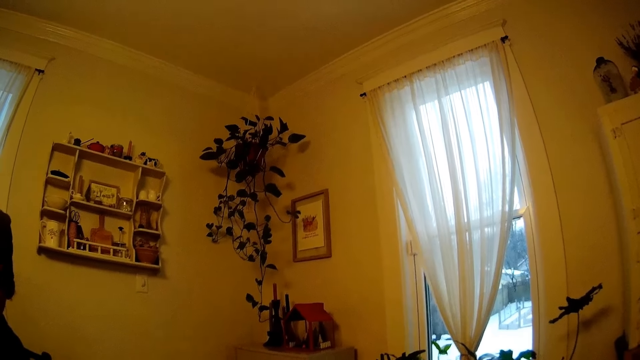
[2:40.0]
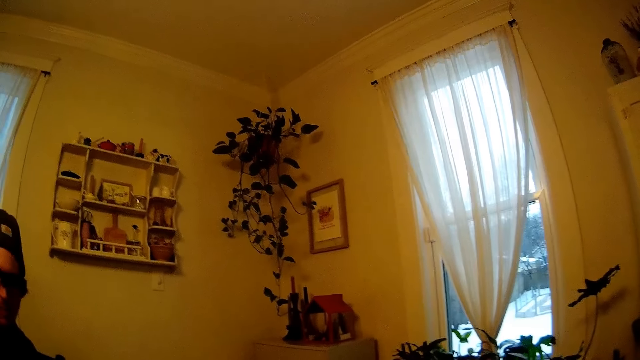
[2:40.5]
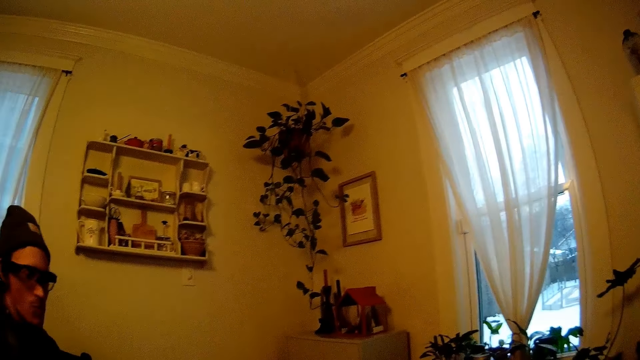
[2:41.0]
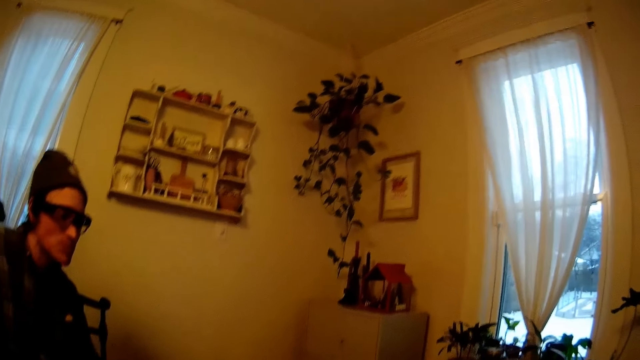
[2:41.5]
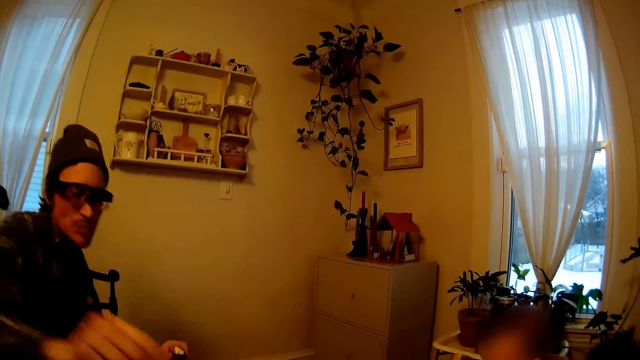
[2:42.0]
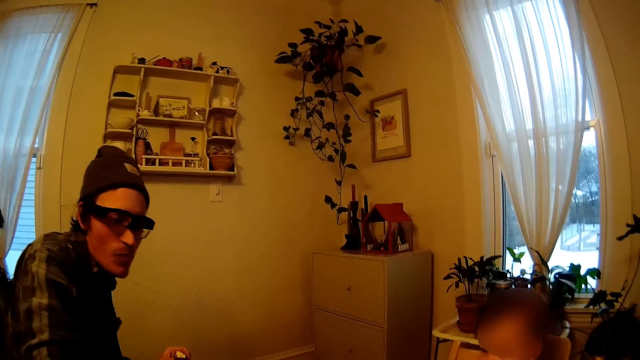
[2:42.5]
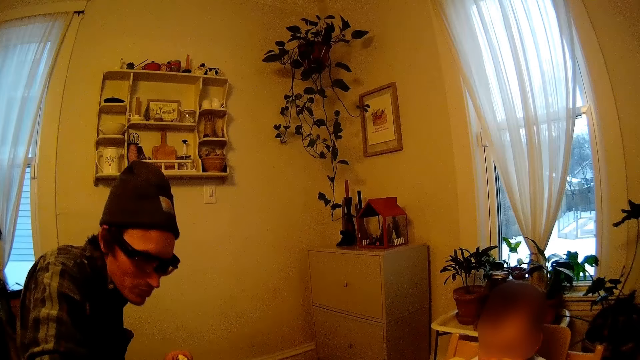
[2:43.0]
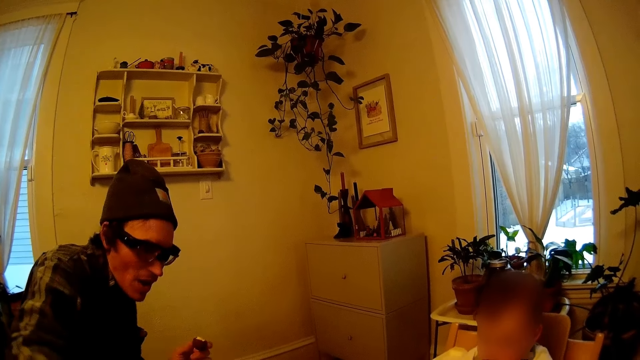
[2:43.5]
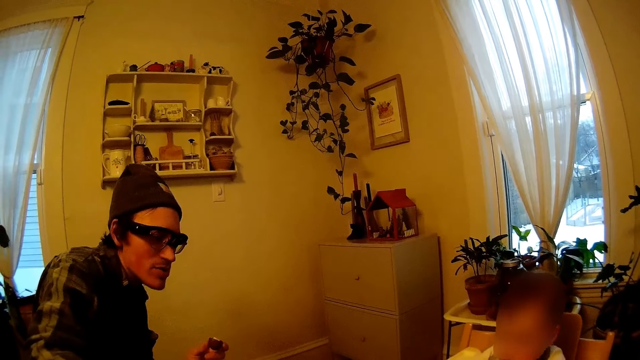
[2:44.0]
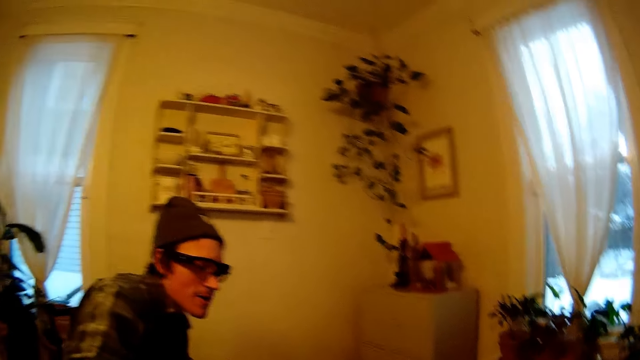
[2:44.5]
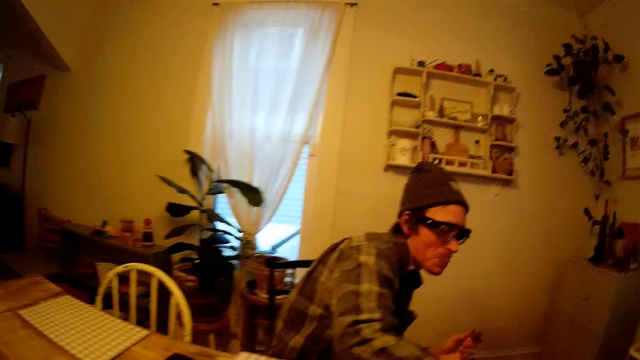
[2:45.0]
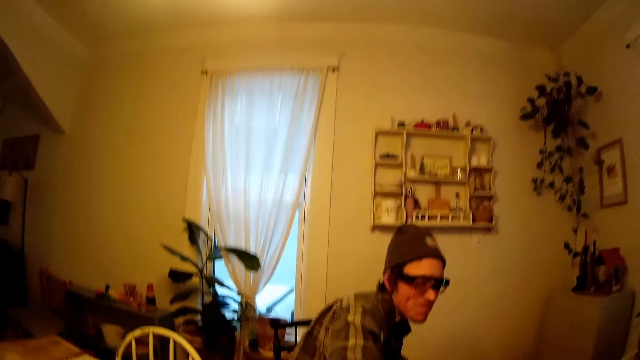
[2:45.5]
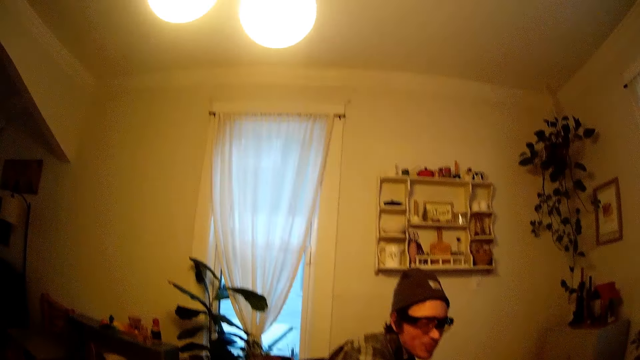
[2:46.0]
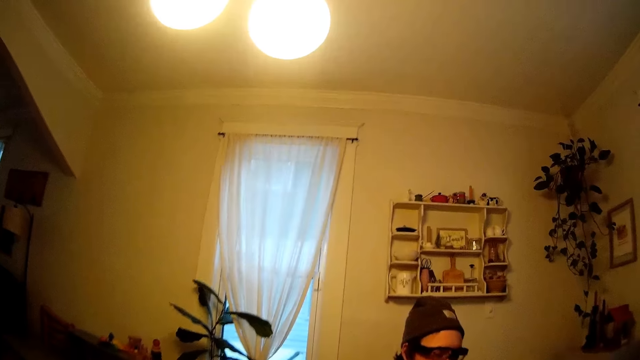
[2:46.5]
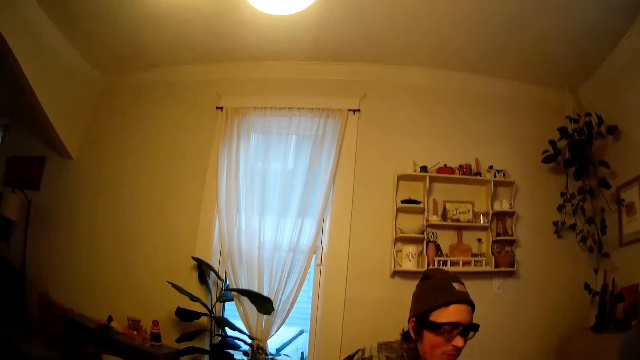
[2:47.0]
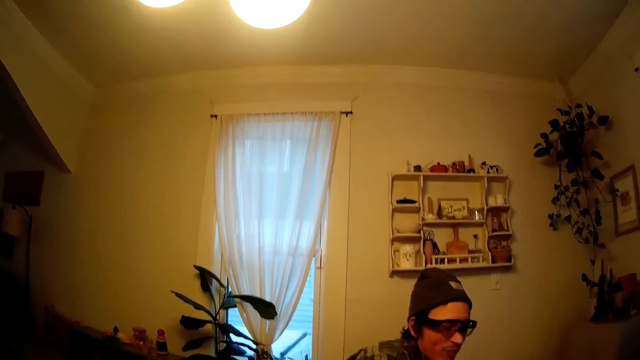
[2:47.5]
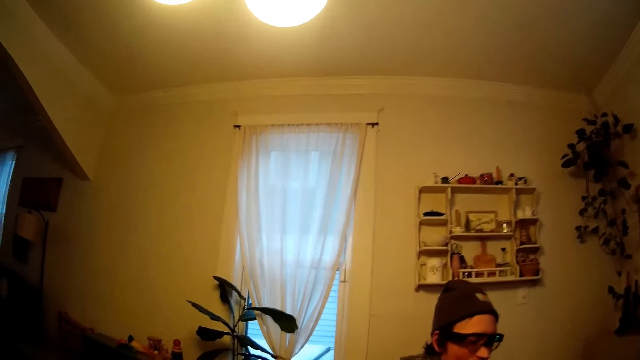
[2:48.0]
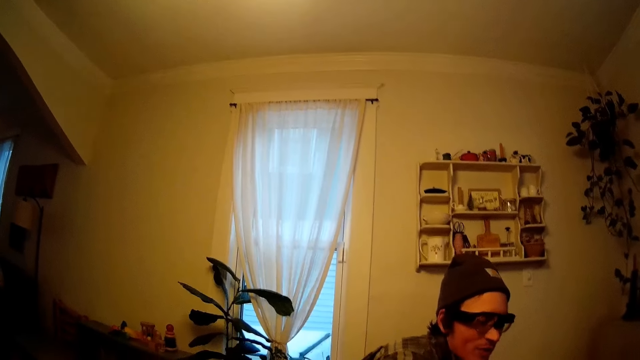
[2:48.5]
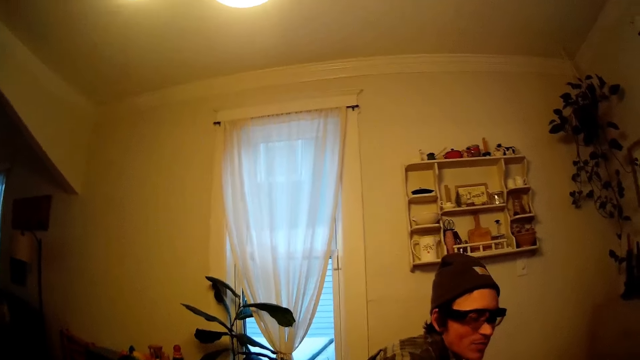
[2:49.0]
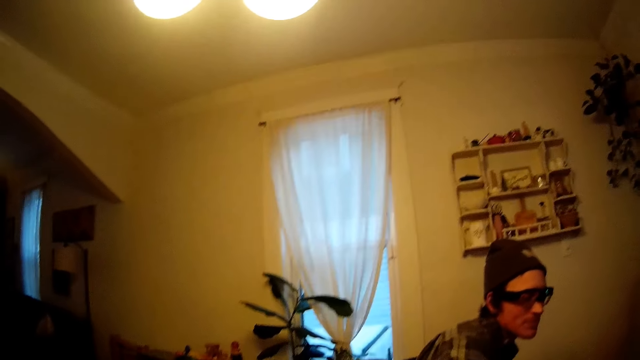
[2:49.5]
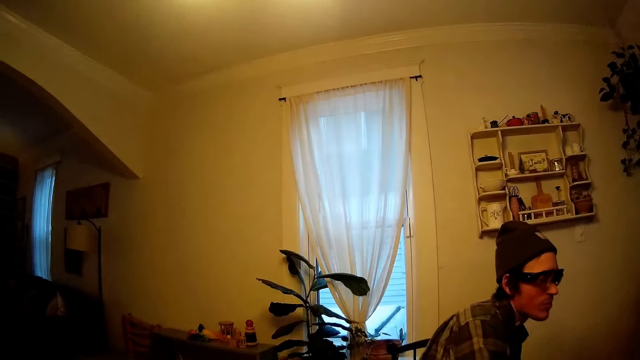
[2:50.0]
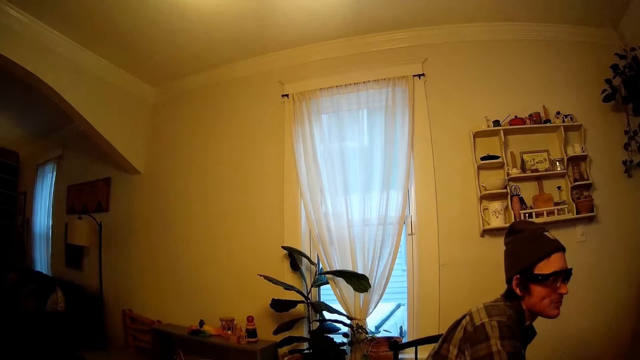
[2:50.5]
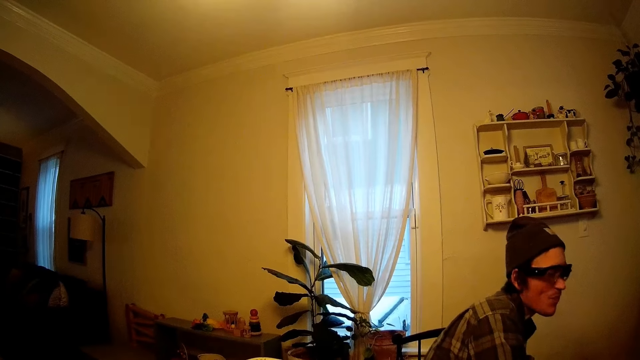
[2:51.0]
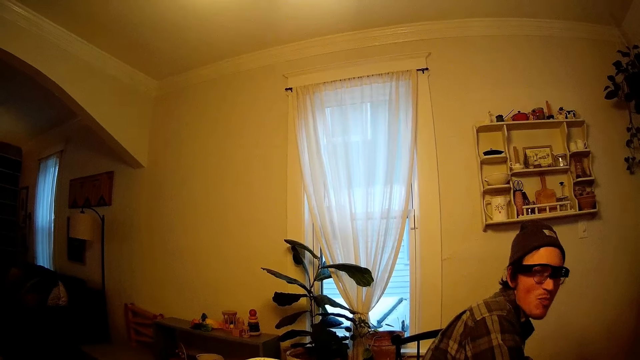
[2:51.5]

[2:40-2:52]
A man stretches a hand. A baby looks at the table.

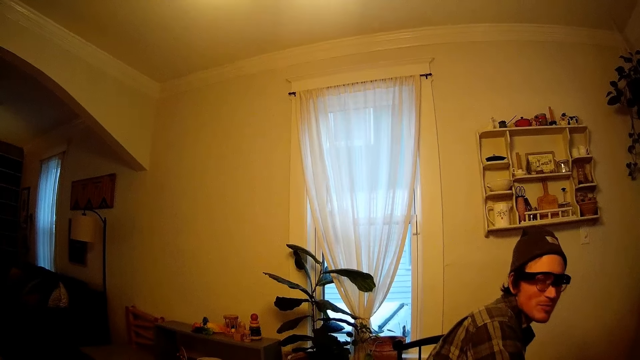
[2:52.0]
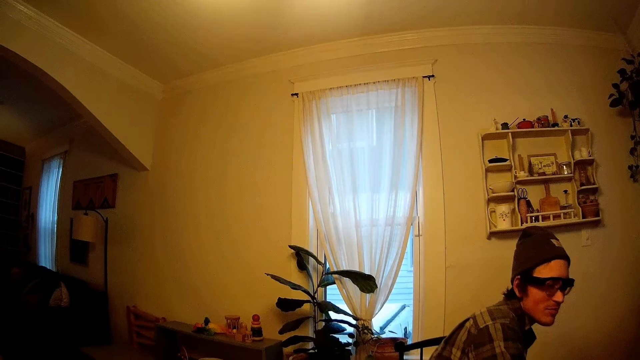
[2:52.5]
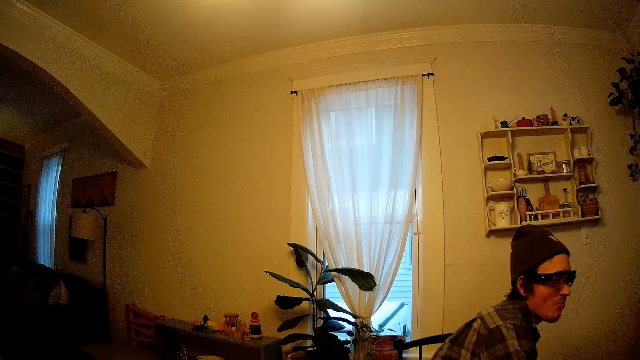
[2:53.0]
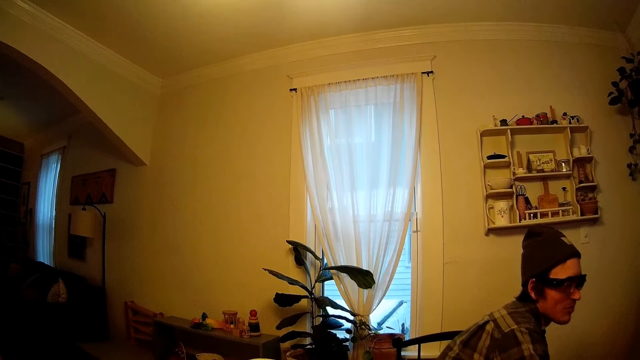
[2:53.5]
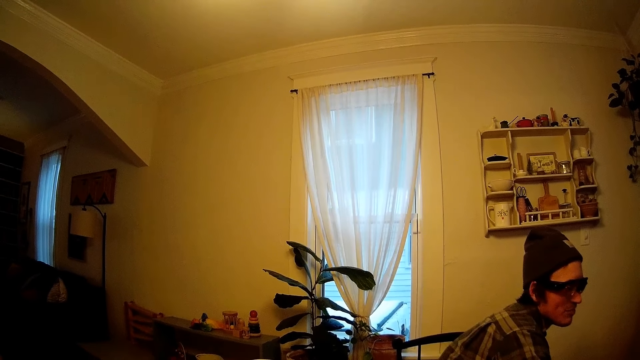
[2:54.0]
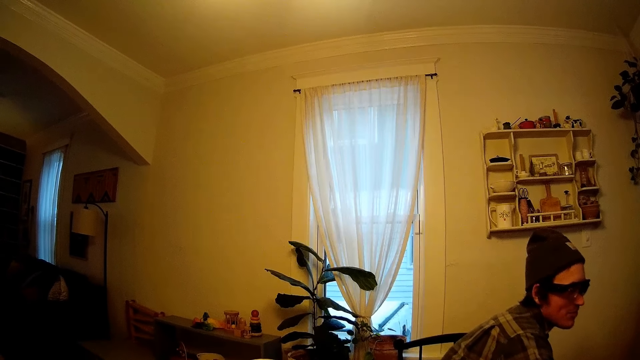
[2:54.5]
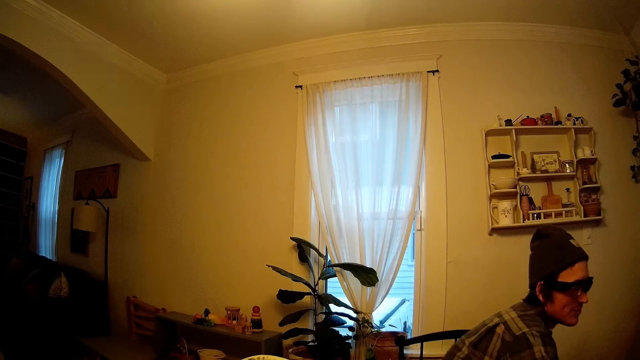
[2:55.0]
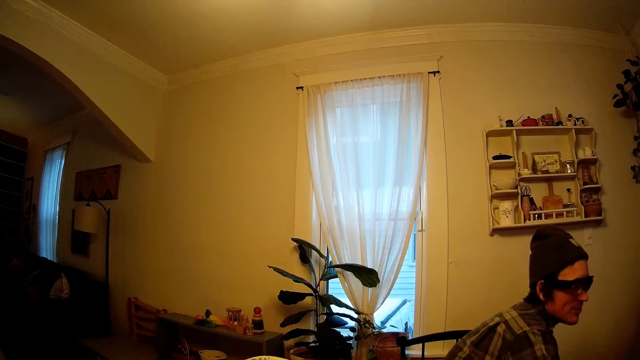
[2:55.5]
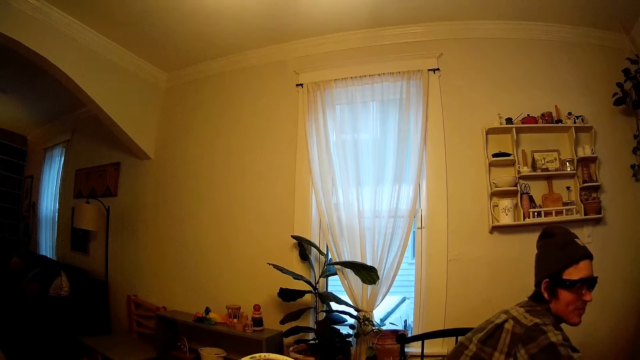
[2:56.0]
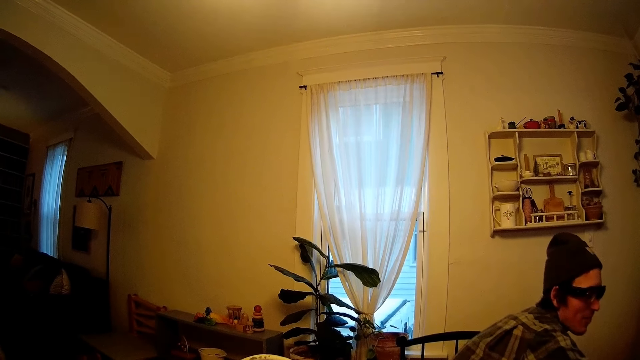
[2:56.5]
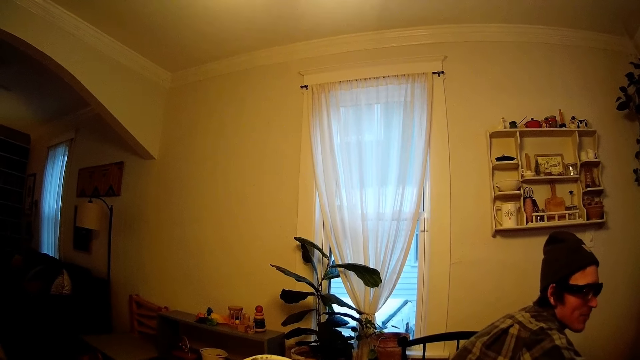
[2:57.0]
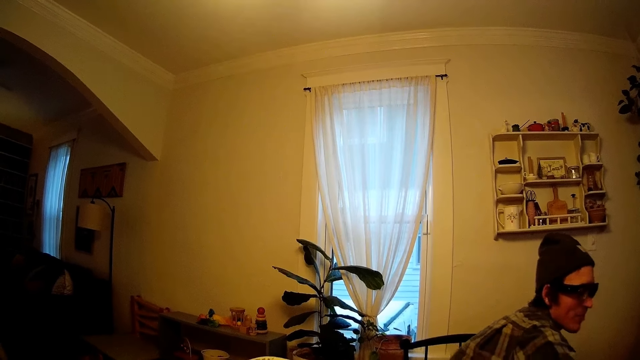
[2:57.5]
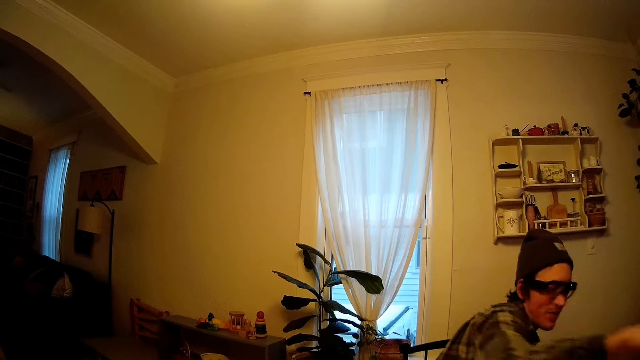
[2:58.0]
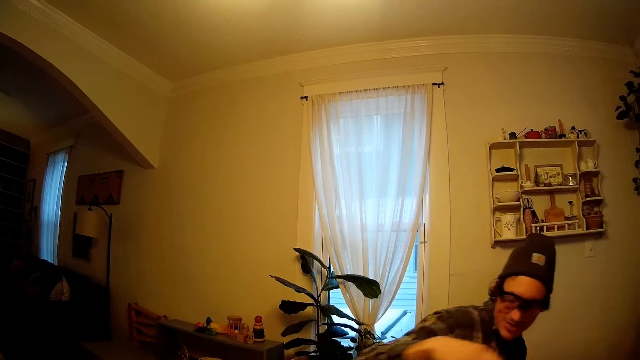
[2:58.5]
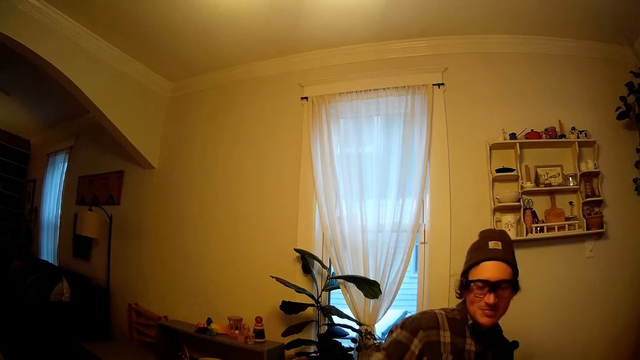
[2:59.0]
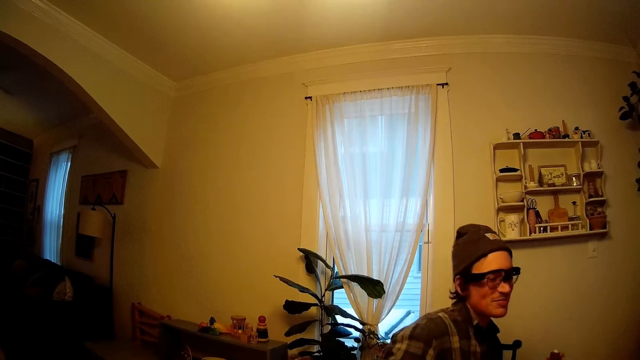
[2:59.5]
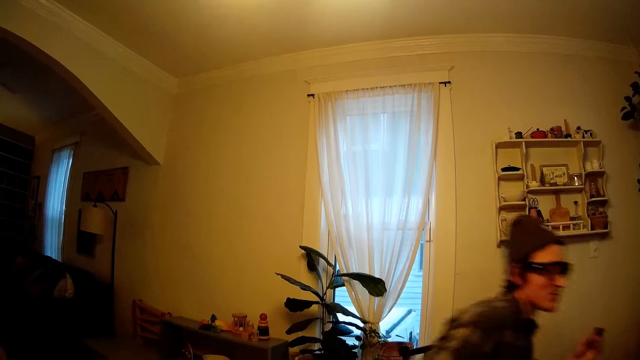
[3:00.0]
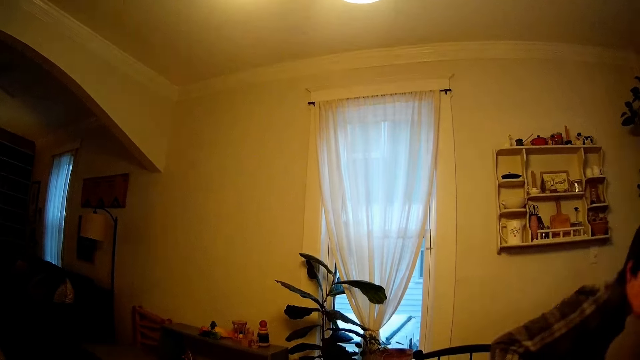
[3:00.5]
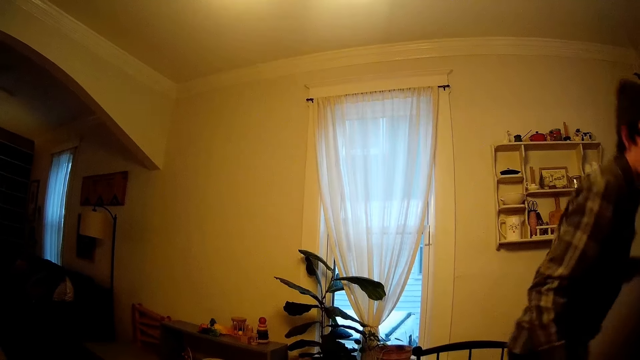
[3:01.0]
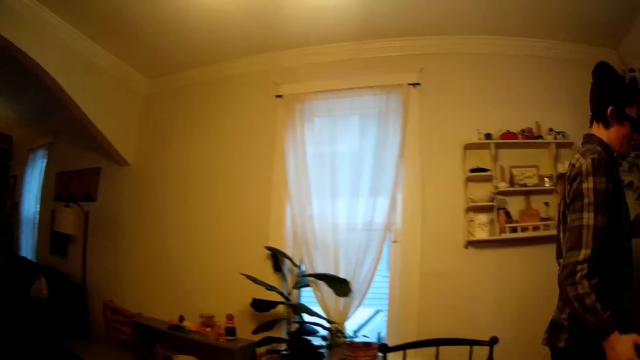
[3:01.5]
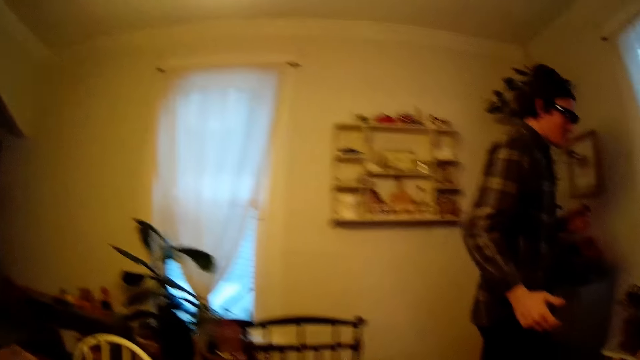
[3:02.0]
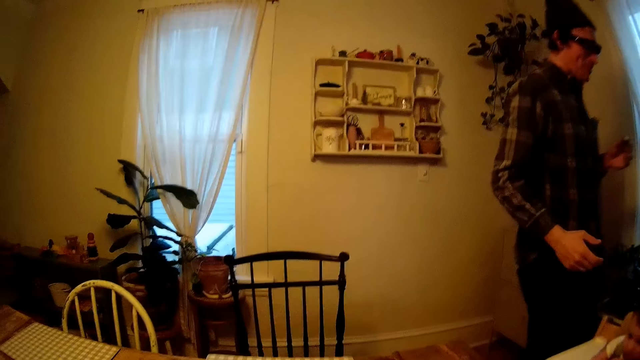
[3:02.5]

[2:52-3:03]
A man moves hands. The man stands up from the chair and walks around.
